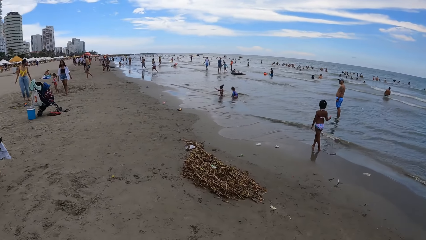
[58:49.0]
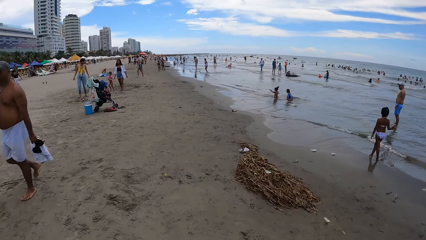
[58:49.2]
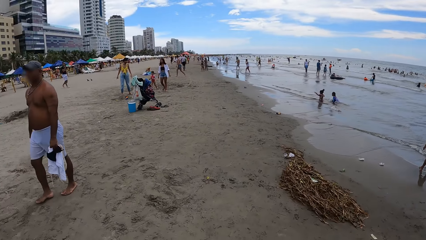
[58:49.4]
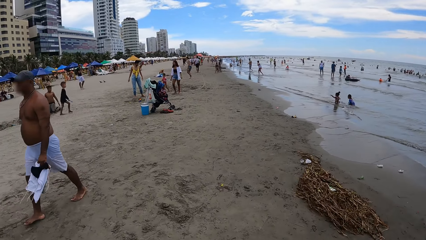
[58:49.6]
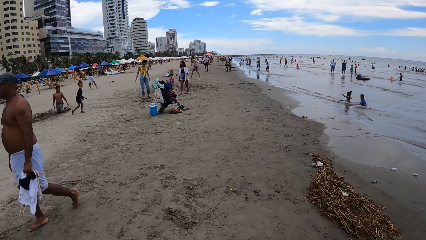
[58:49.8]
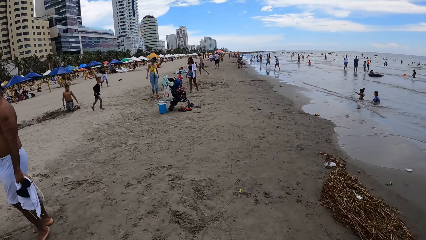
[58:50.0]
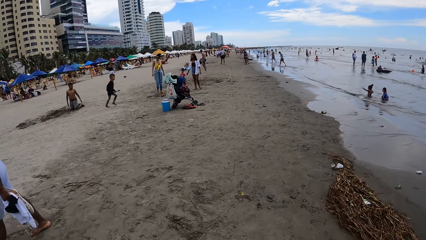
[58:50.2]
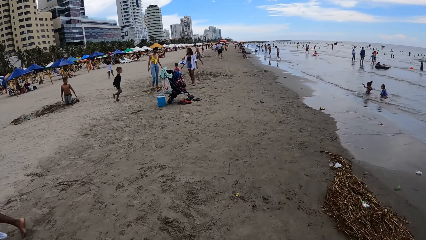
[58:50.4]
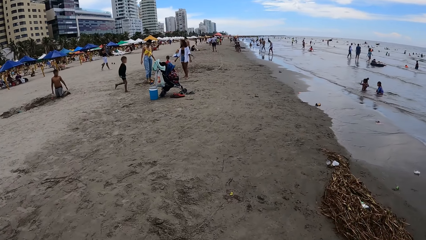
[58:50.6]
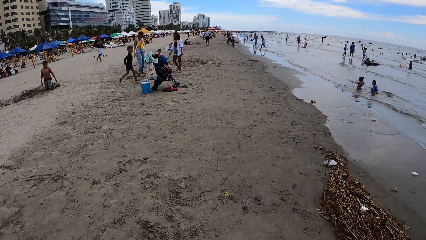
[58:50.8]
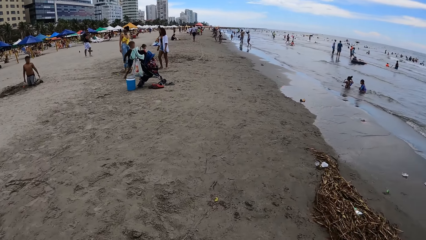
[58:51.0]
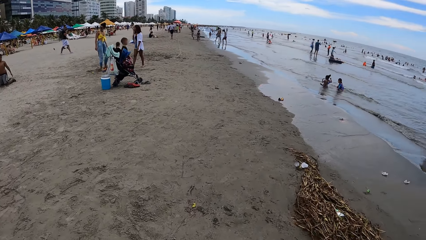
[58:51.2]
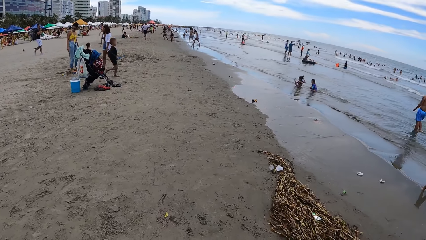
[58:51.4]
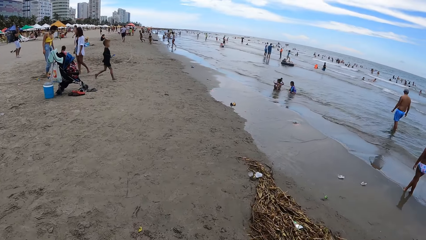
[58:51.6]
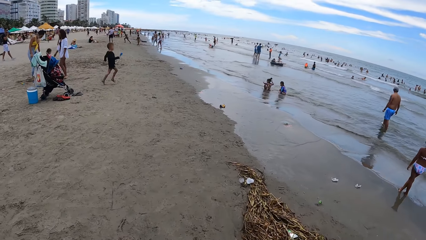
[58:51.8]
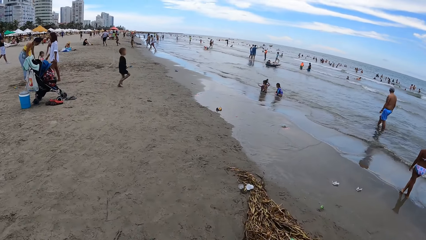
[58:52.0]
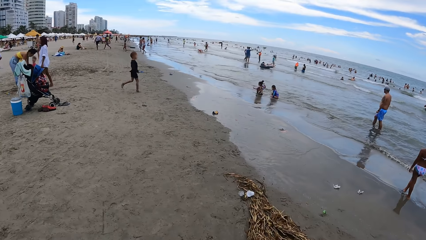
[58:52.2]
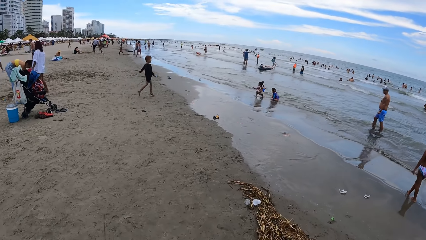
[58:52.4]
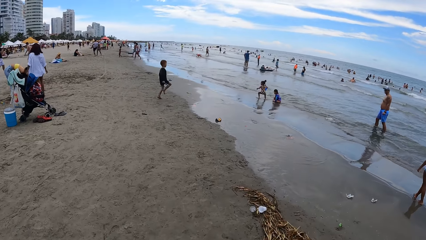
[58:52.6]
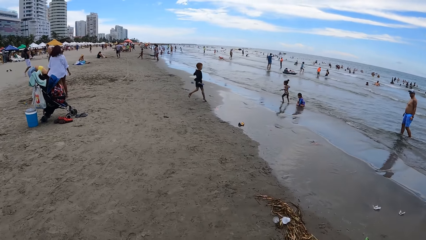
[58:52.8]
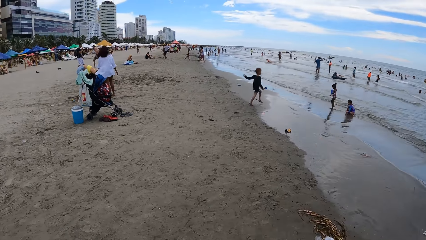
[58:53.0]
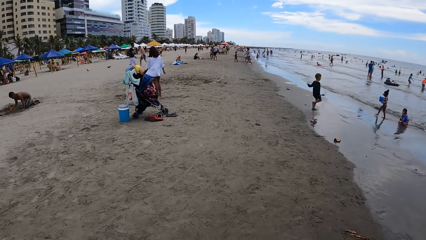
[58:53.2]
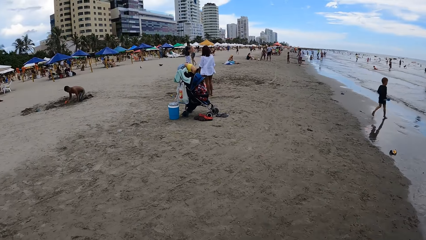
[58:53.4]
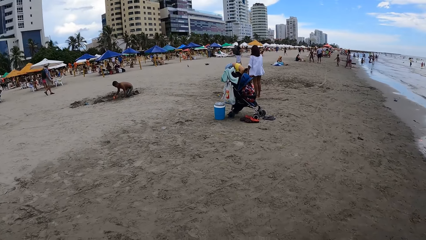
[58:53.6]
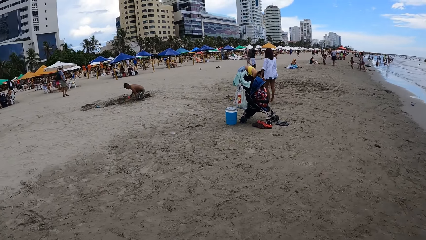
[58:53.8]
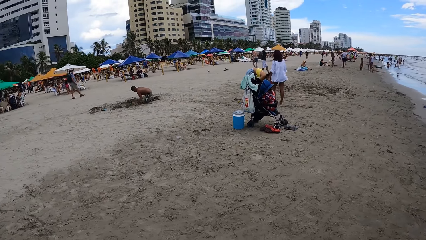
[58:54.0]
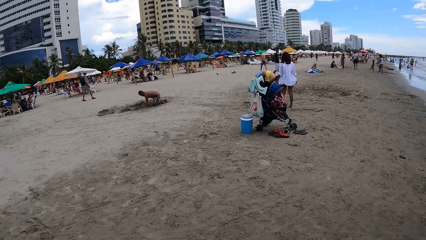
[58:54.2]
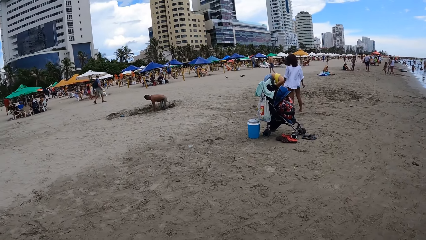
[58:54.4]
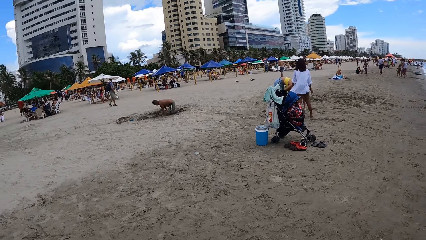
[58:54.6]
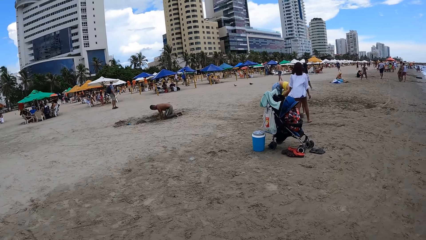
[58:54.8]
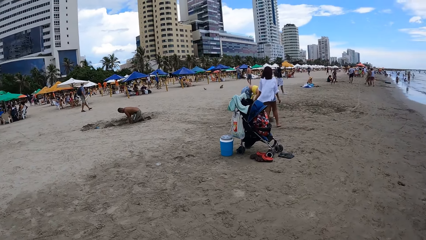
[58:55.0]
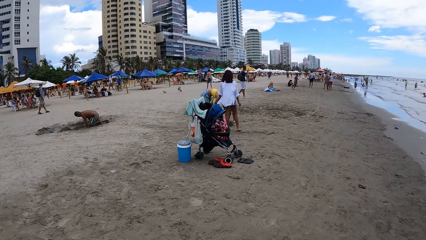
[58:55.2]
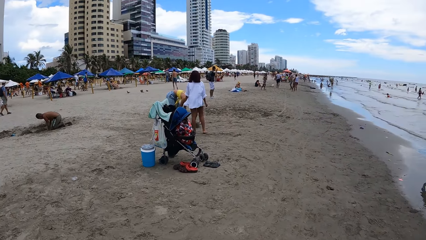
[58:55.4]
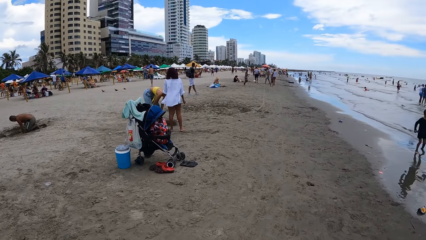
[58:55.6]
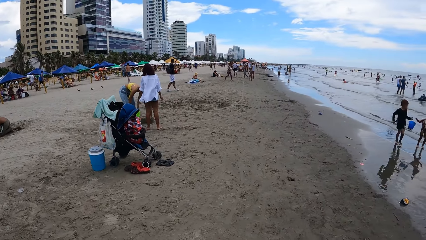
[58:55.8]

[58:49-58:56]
The camera wearer walks around the beach.

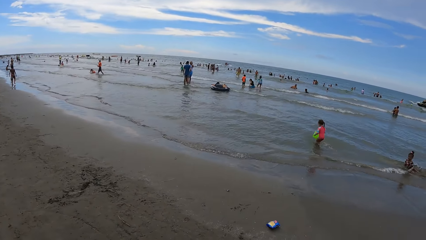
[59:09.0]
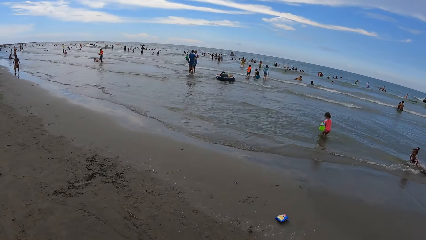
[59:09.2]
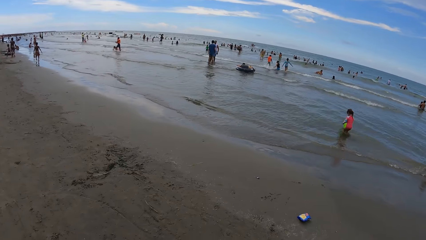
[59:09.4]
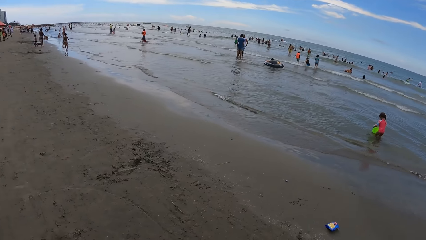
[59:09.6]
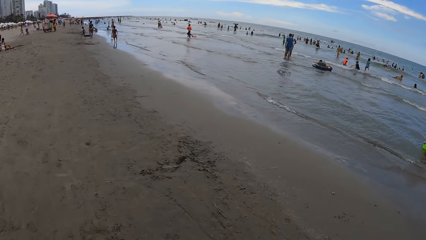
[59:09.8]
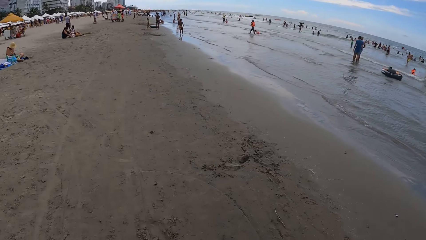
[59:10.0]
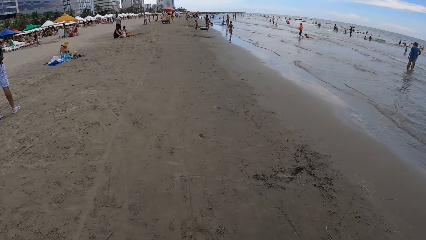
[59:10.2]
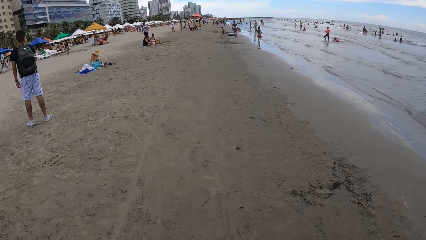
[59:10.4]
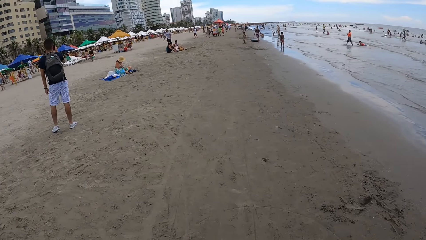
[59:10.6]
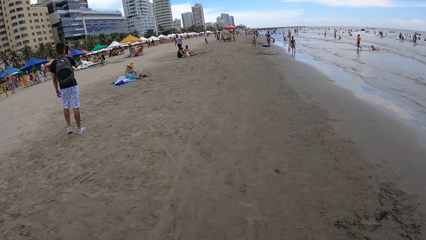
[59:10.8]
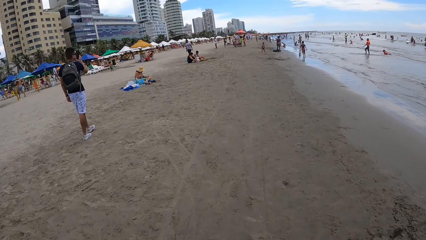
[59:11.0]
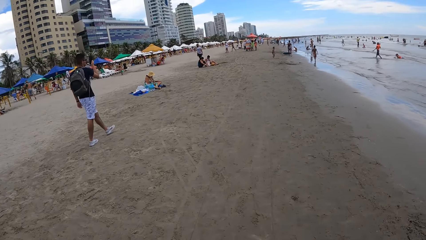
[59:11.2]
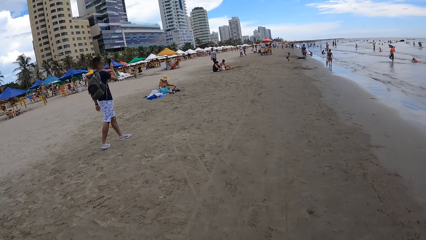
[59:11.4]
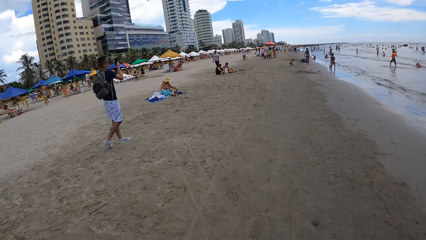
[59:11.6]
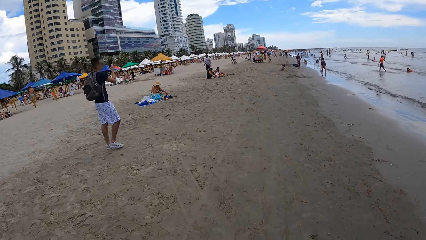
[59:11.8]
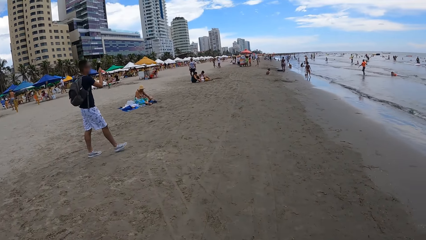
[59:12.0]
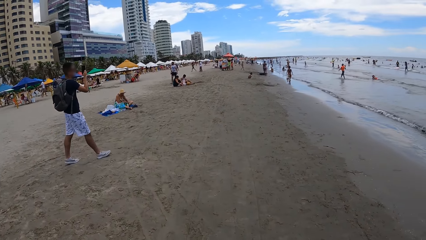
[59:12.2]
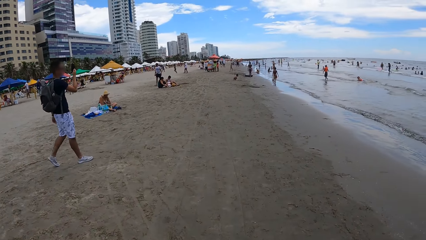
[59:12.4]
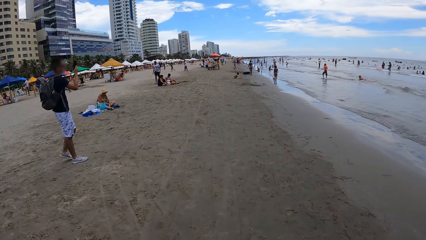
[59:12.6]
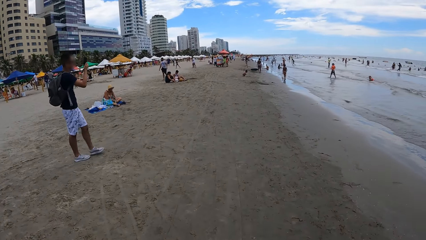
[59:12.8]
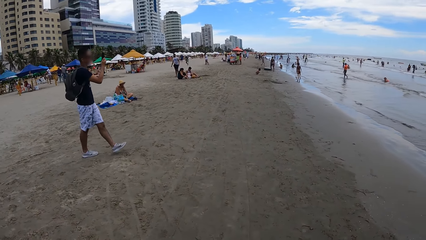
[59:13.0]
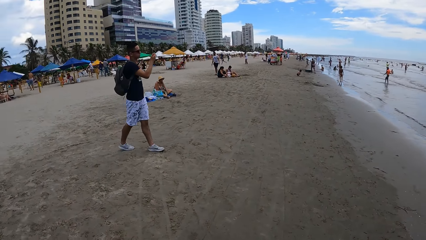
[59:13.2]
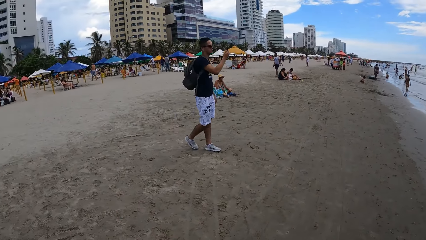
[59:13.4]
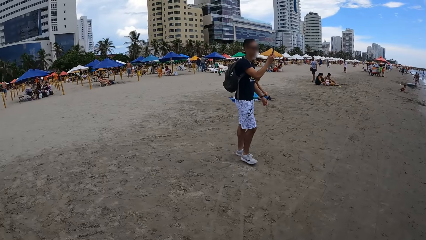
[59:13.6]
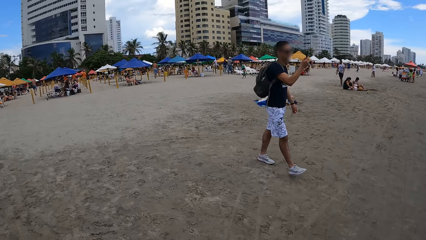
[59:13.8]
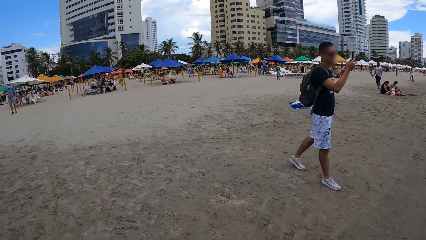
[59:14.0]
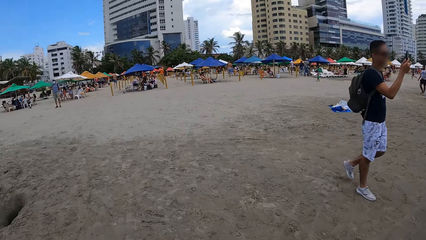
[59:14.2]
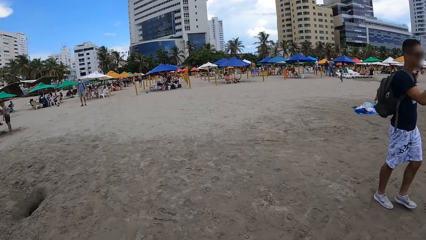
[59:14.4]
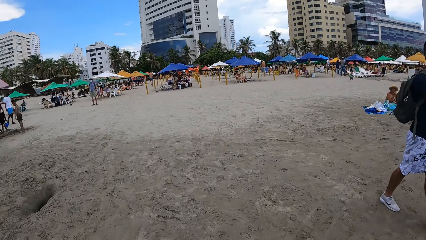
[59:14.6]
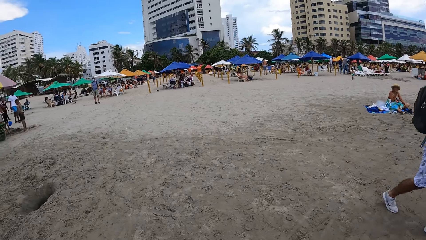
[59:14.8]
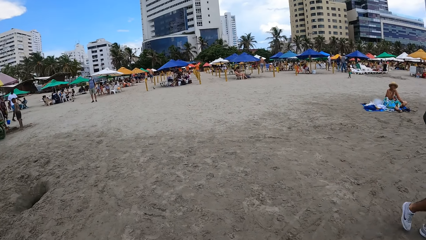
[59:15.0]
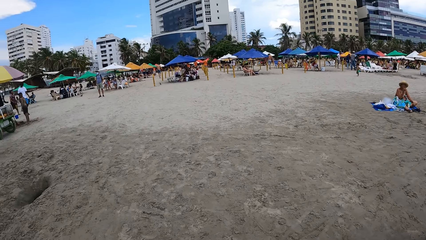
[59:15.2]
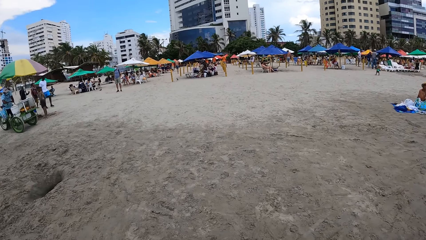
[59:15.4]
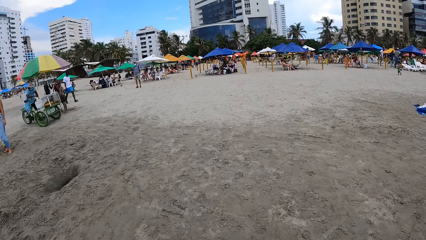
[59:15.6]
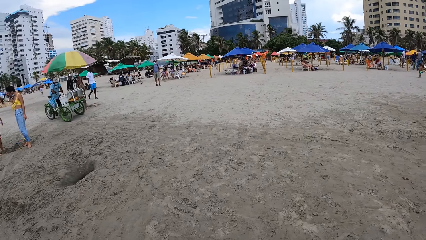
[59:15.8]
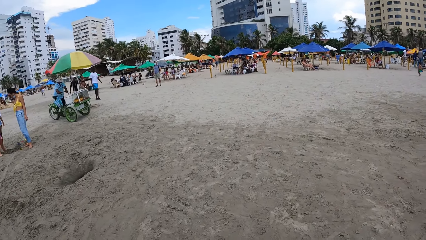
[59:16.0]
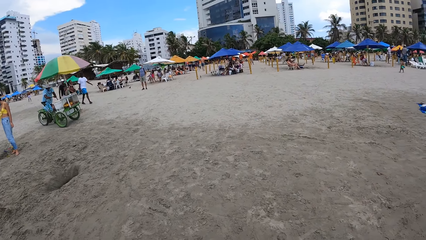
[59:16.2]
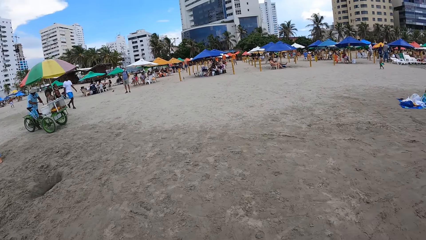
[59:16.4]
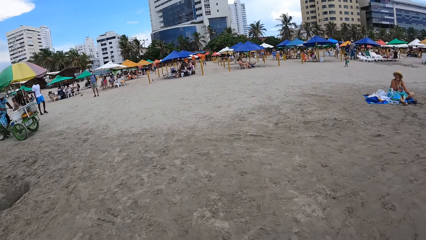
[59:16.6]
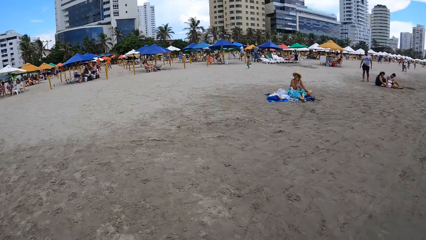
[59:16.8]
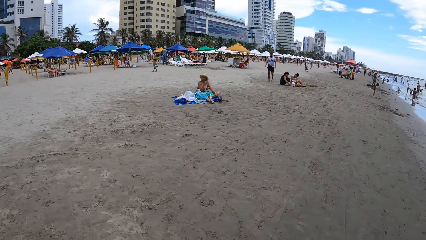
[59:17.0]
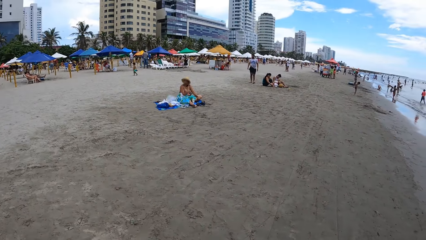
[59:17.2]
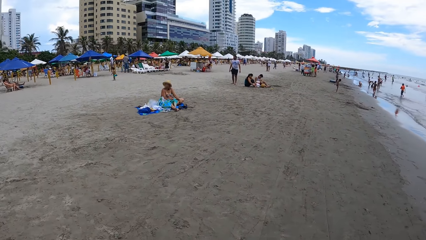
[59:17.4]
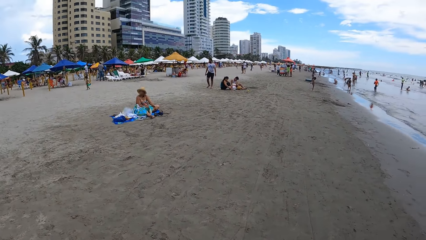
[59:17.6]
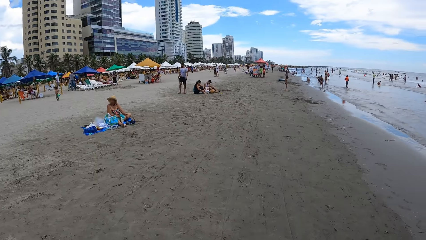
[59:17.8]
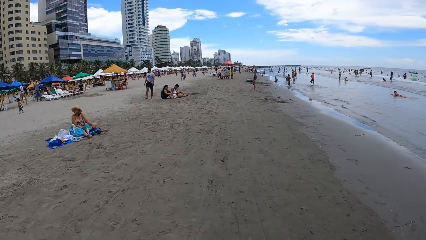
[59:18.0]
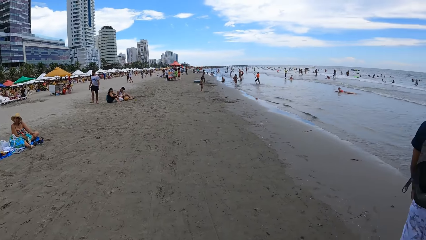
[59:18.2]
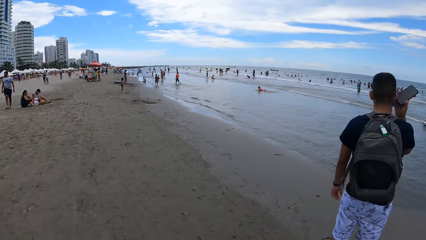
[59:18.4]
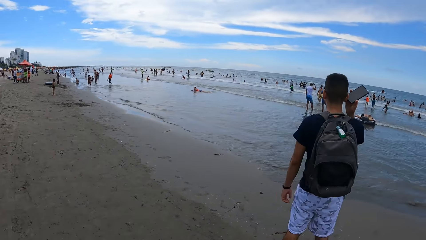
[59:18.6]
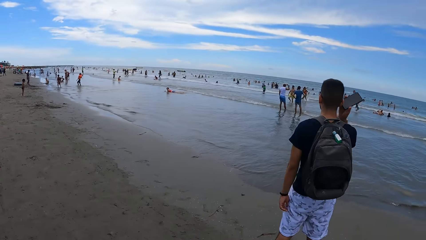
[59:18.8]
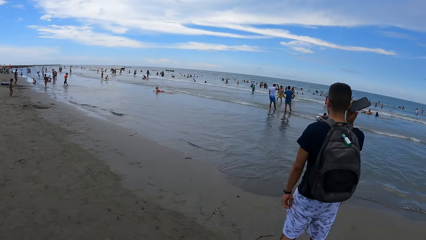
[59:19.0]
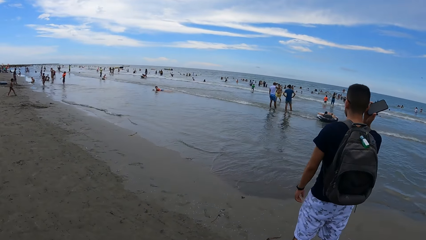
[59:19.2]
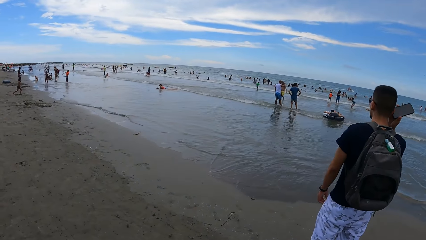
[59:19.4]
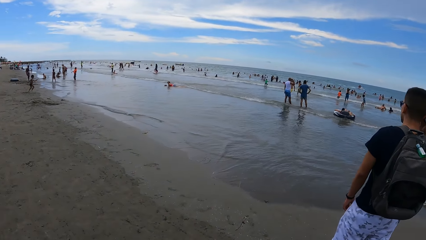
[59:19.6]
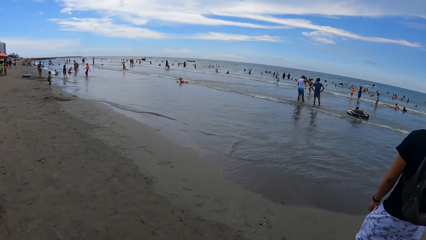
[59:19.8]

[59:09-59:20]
The camera wearer looks round. They walk along the beach. They look around the beach.
